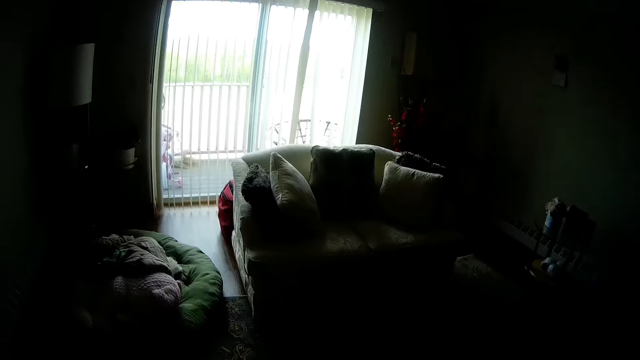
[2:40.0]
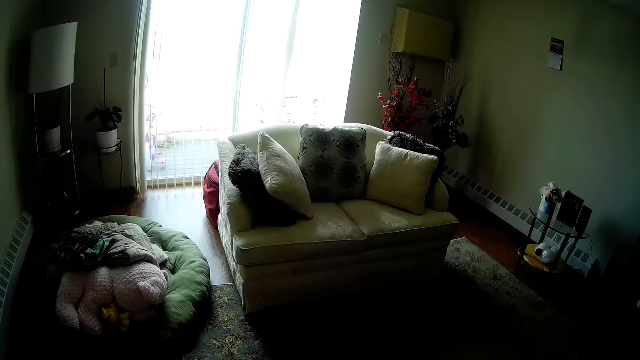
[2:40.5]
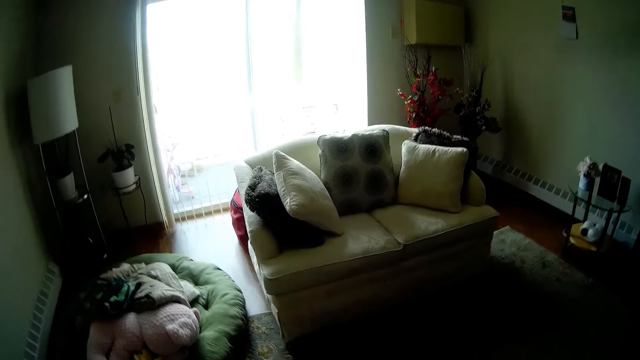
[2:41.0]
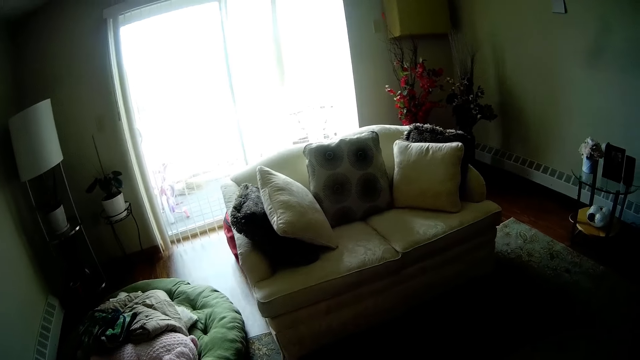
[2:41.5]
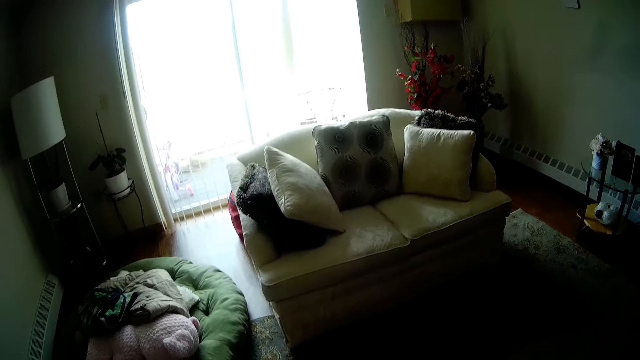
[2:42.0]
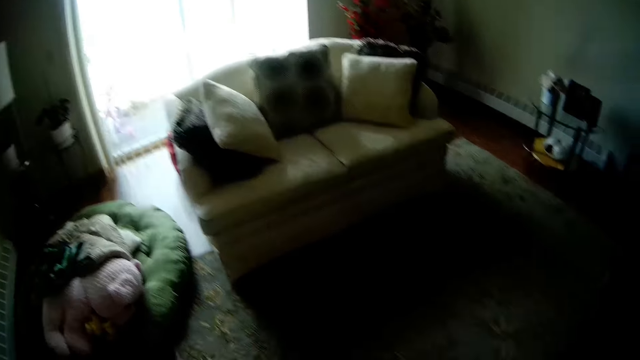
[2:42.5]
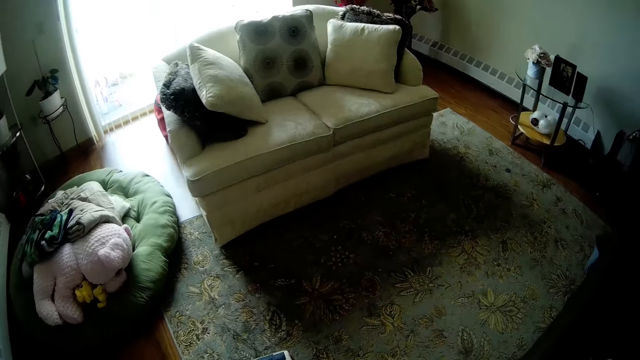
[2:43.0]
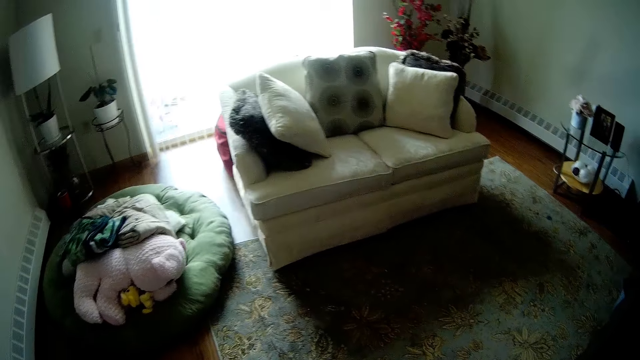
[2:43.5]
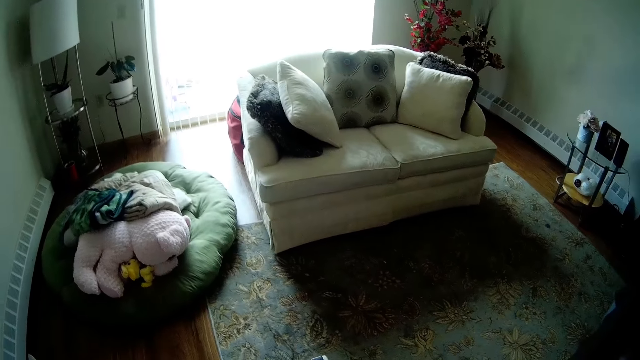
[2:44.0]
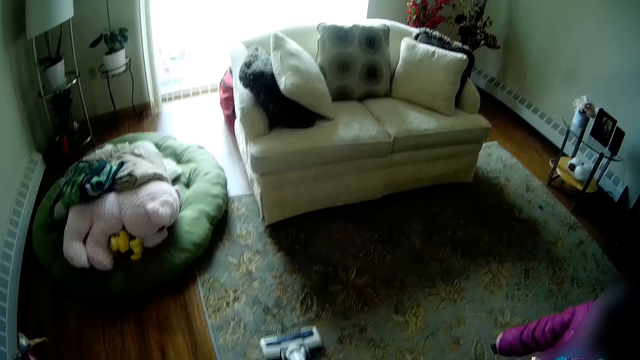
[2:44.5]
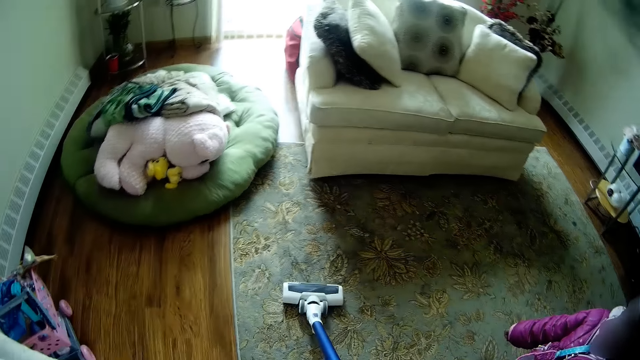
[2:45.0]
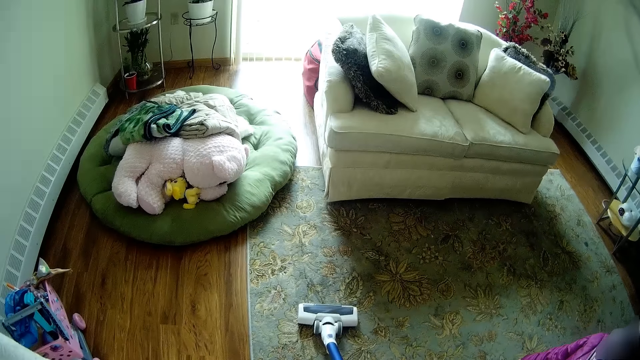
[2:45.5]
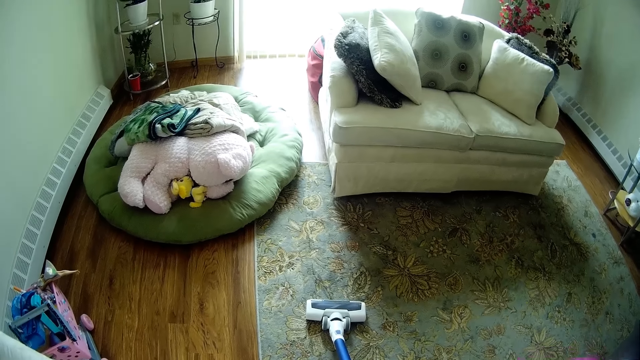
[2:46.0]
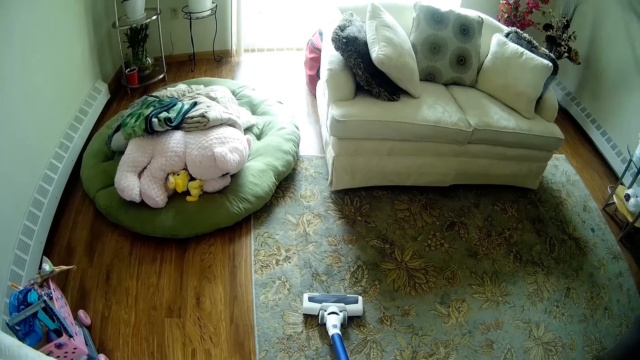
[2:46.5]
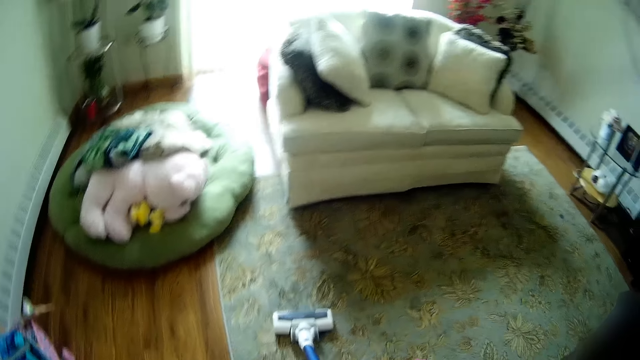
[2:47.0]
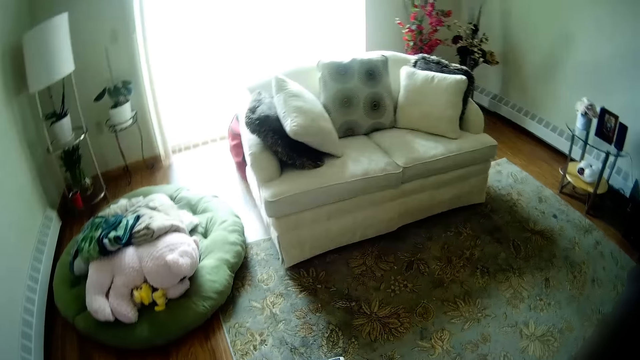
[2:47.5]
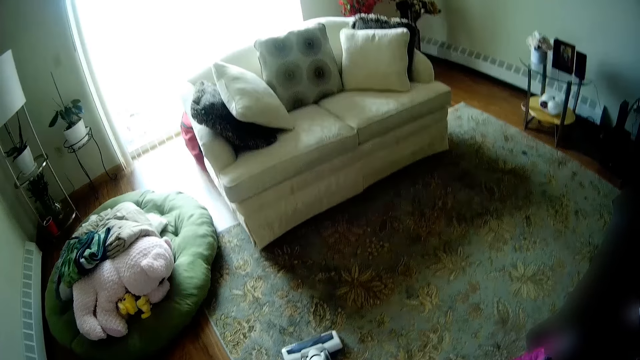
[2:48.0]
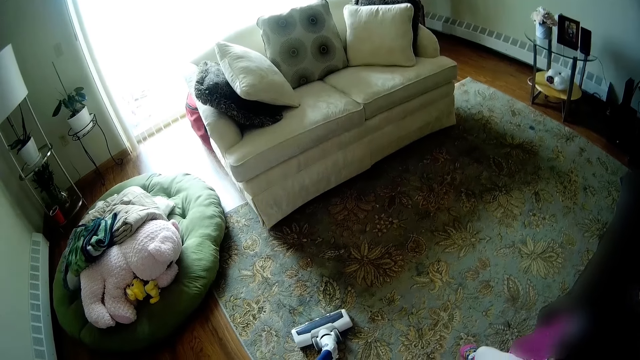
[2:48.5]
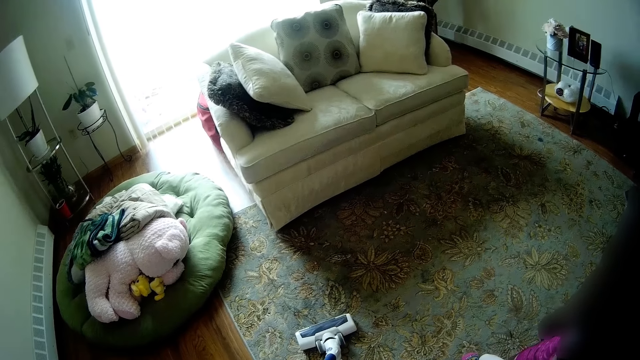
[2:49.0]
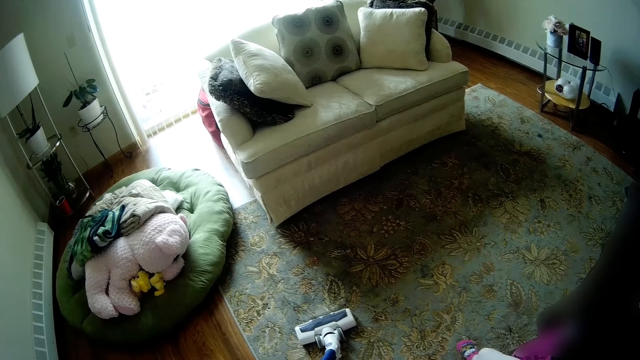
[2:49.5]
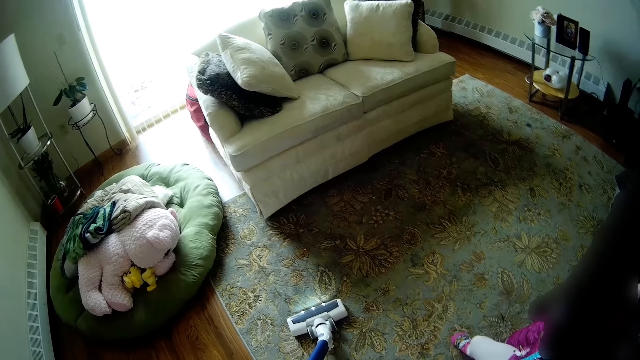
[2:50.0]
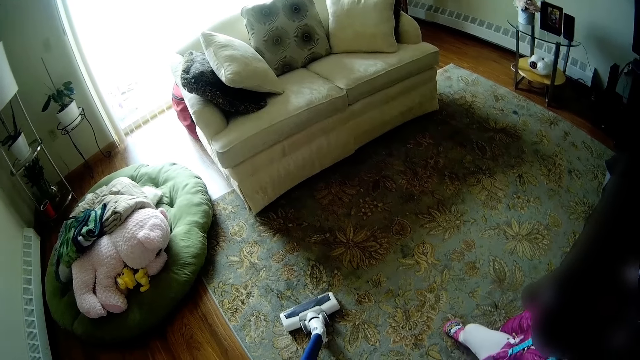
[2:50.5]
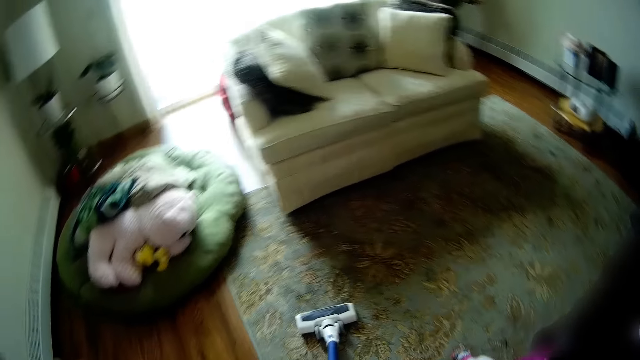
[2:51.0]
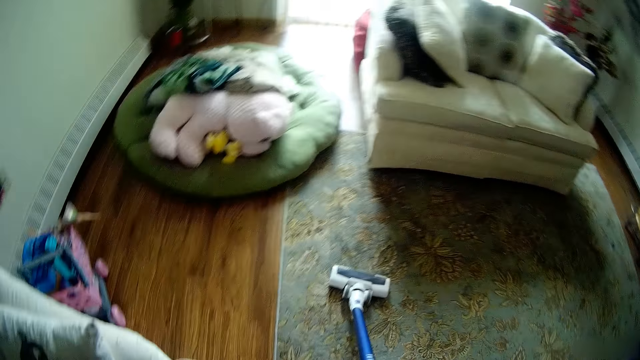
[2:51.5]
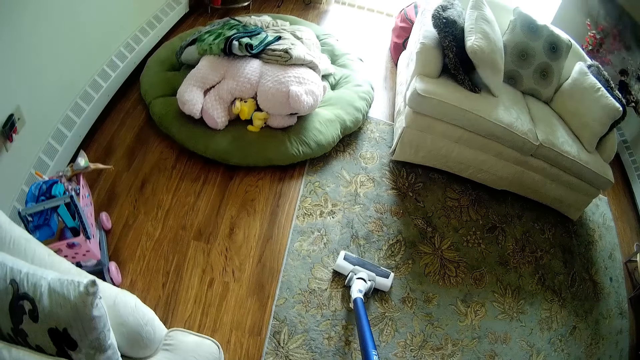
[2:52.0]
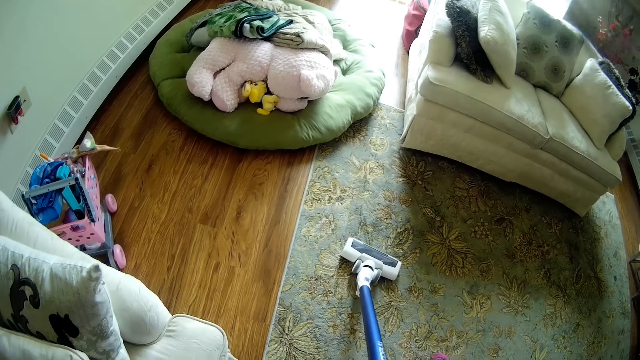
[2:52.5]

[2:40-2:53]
The camera wearer places the vacuum on the carpet. They light up the cleaning vacuum. They switch off the cleaning vacuum. They start off the machine. They stop the cleaning vacuum. They look aside.

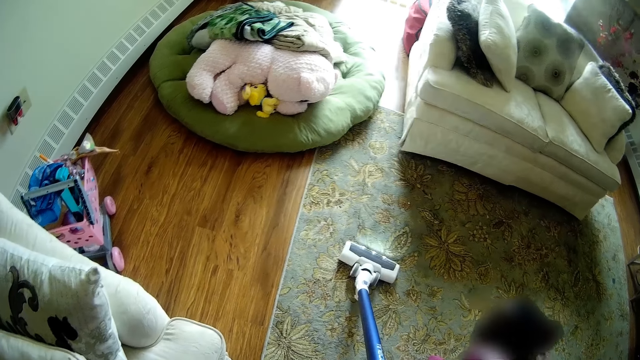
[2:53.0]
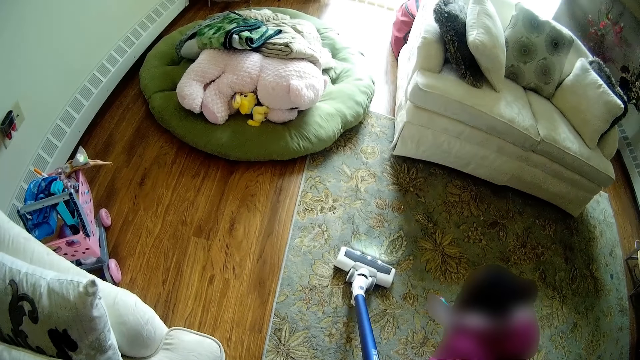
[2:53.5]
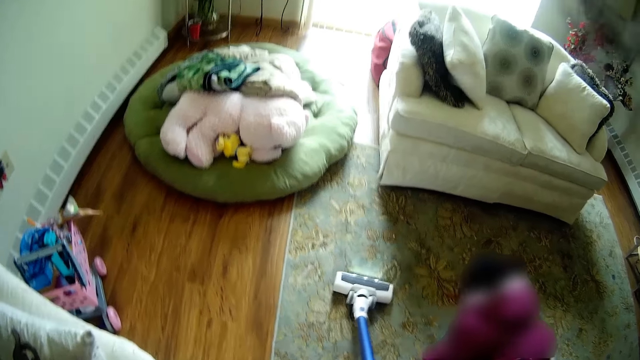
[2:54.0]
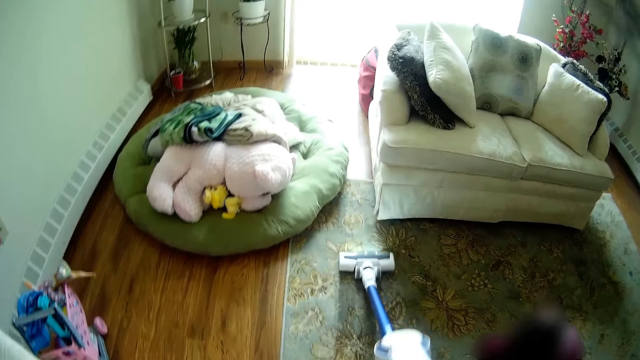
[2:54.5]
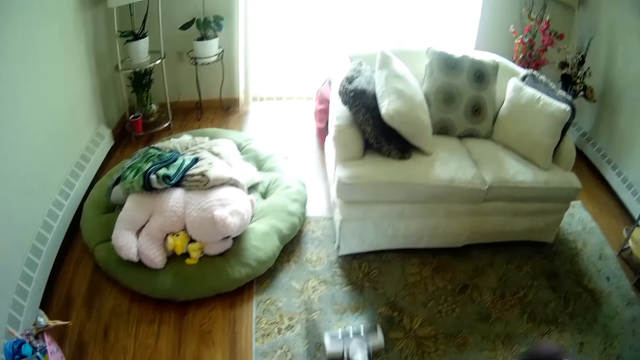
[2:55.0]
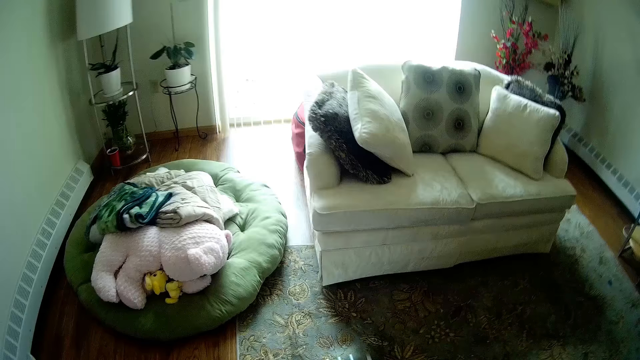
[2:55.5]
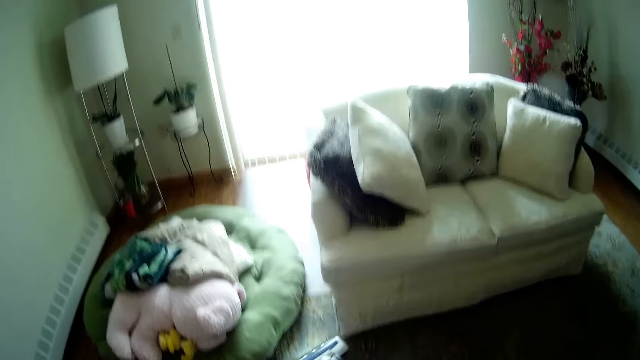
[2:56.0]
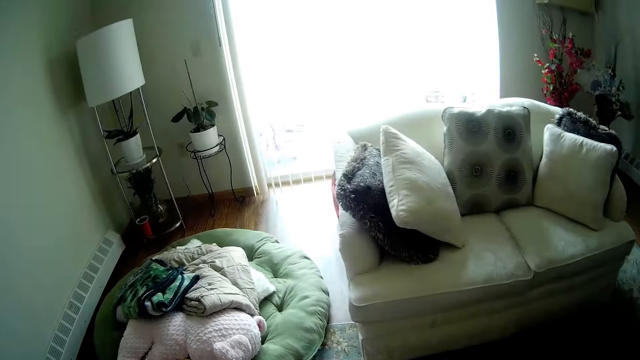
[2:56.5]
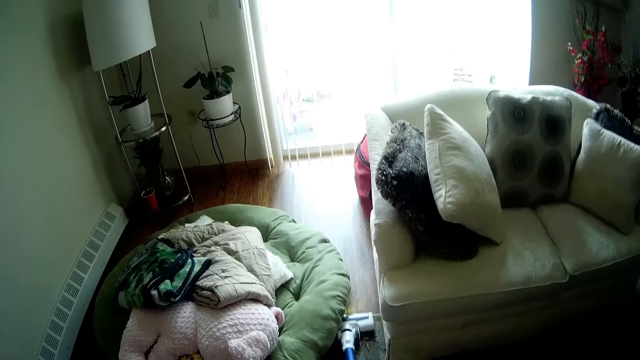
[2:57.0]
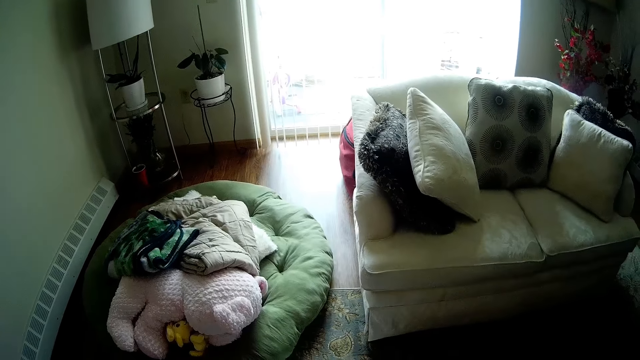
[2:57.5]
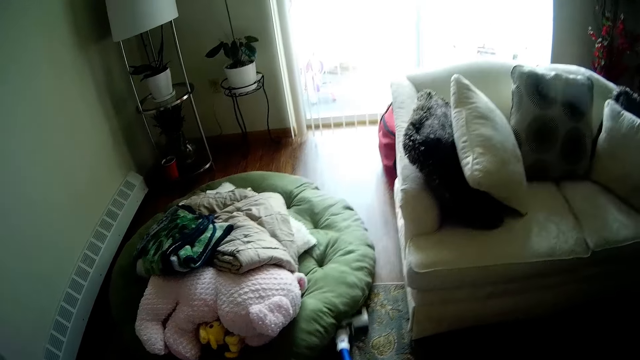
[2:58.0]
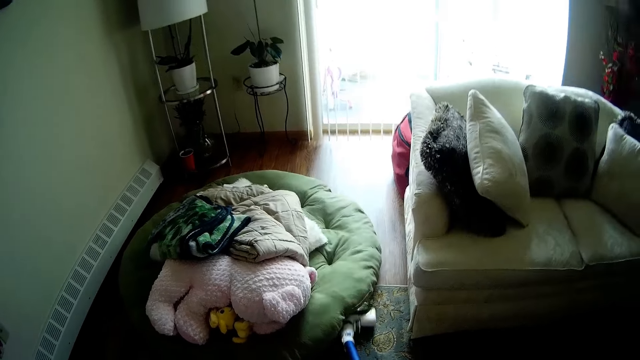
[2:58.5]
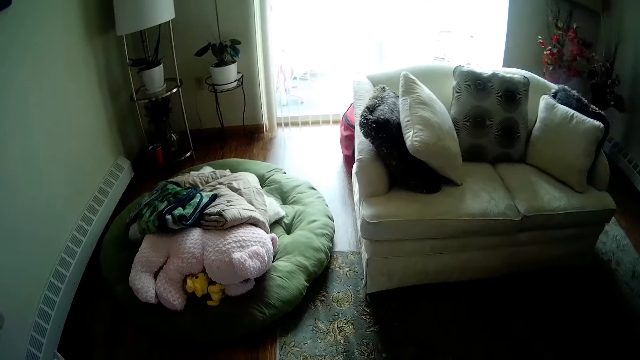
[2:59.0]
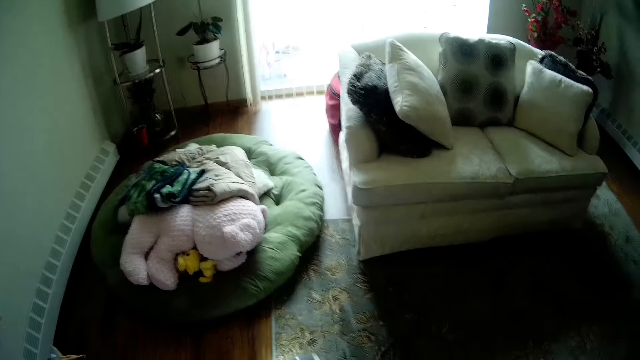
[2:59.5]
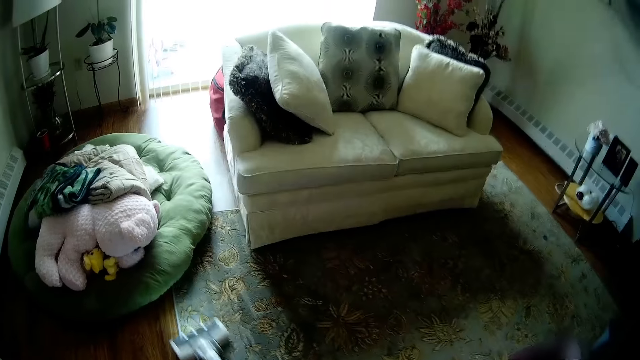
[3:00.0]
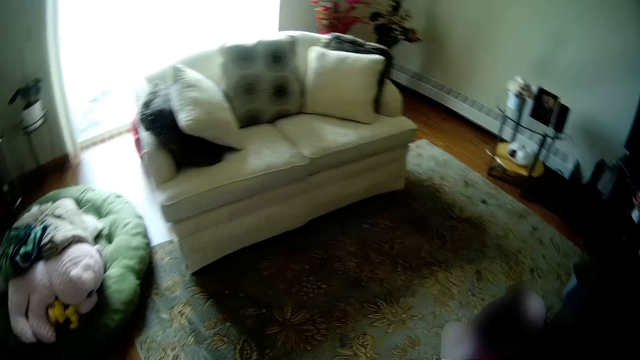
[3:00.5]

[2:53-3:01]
The camera wearer cleans a rug on the floor with the vacuum cleaner in her right hand. She turns on the cleaning vacuum. She converses with the girl.
